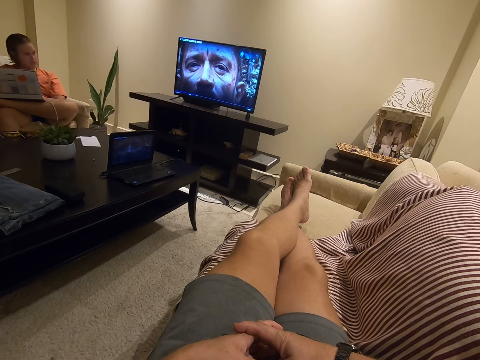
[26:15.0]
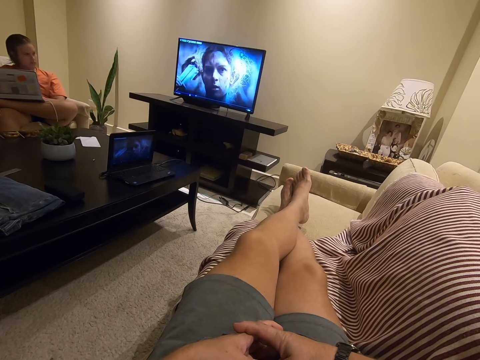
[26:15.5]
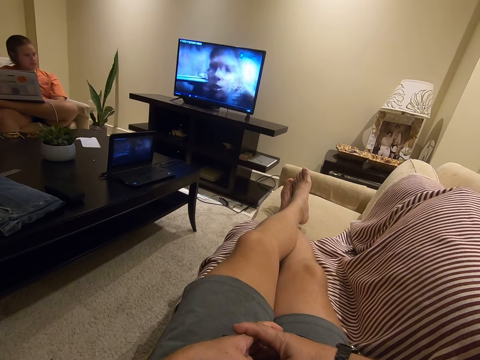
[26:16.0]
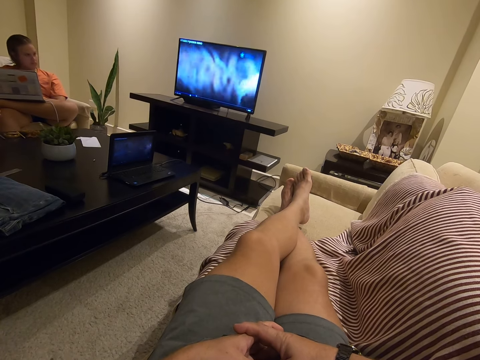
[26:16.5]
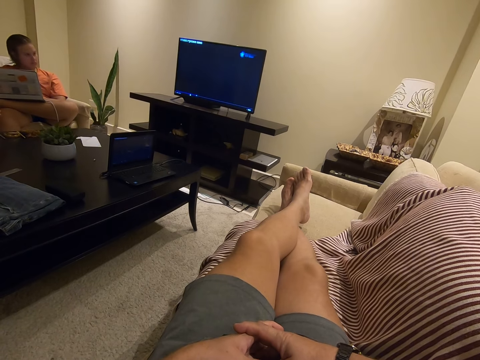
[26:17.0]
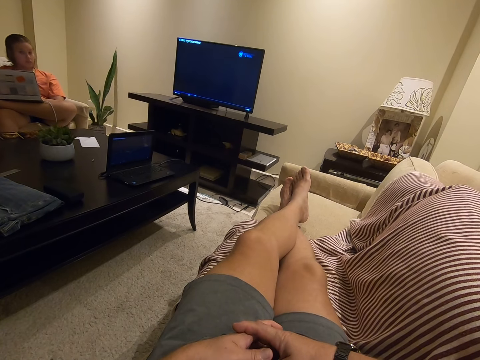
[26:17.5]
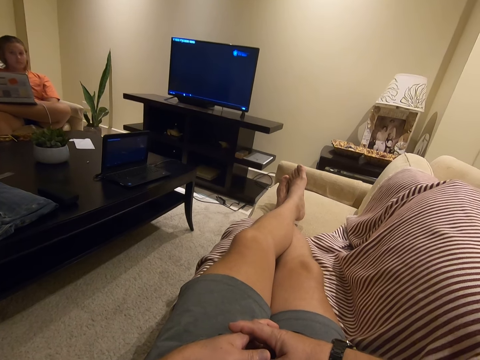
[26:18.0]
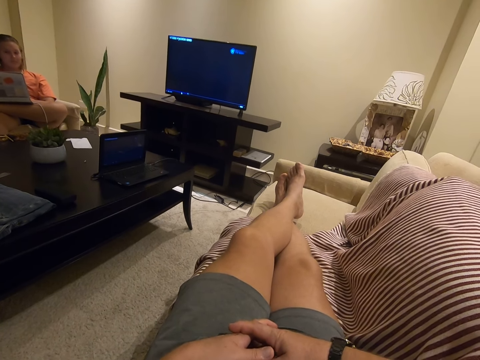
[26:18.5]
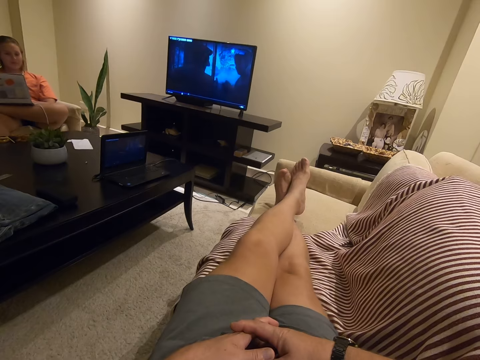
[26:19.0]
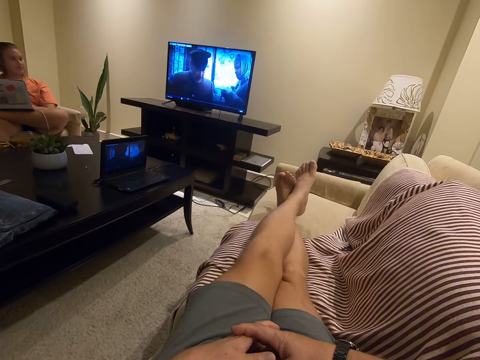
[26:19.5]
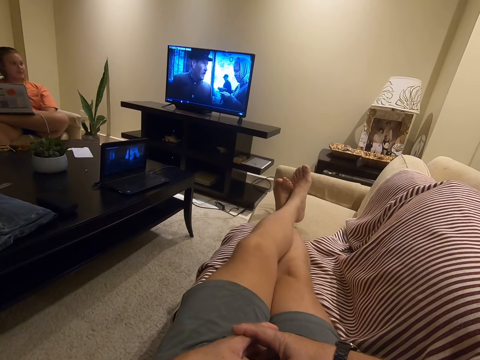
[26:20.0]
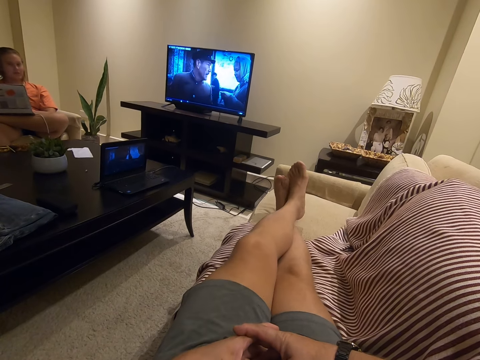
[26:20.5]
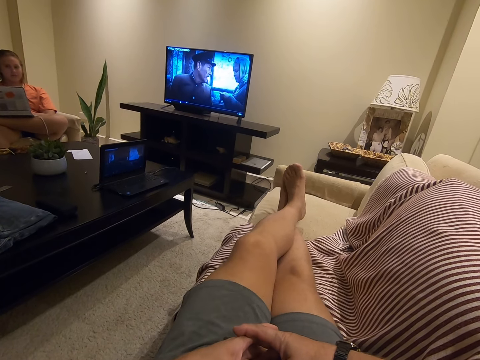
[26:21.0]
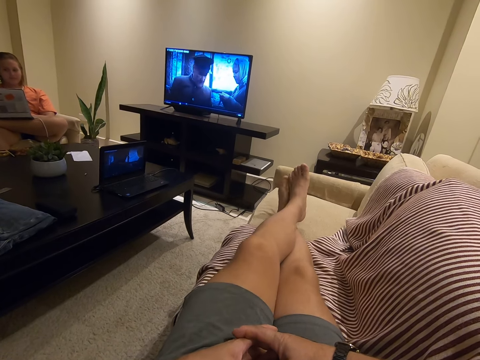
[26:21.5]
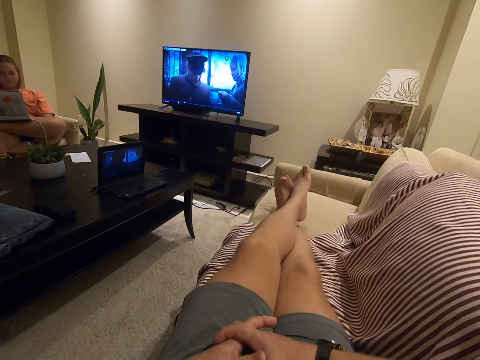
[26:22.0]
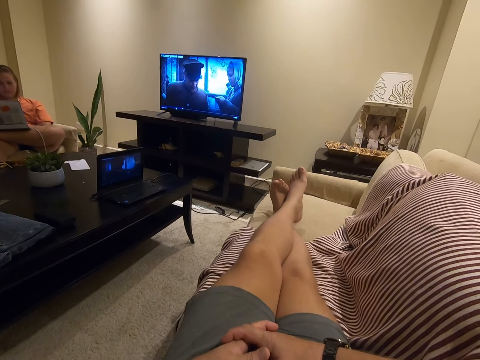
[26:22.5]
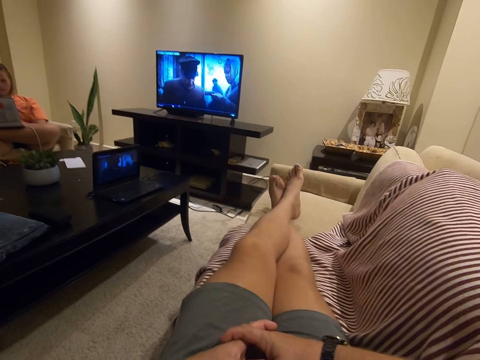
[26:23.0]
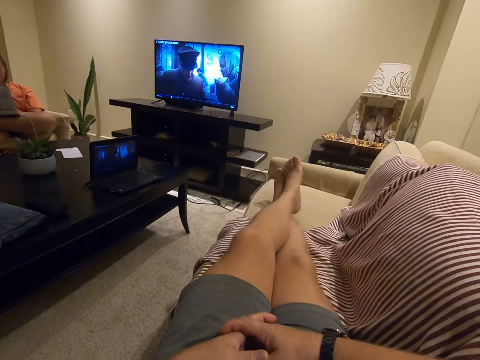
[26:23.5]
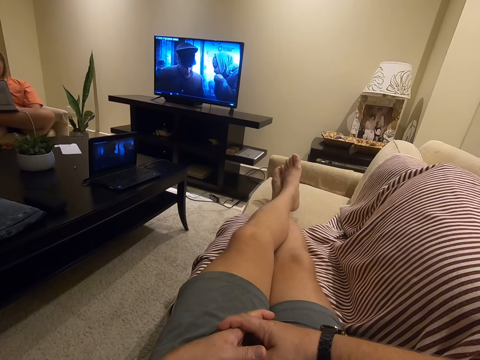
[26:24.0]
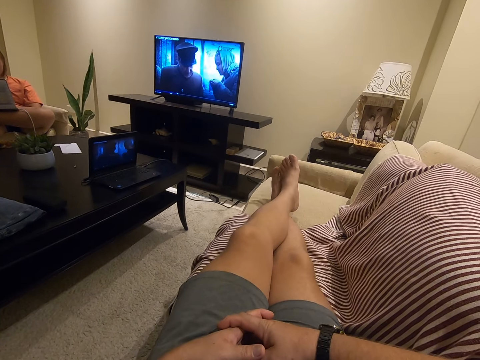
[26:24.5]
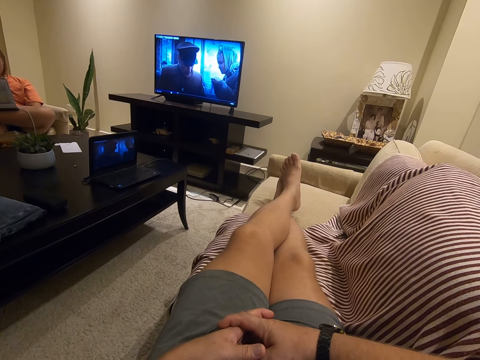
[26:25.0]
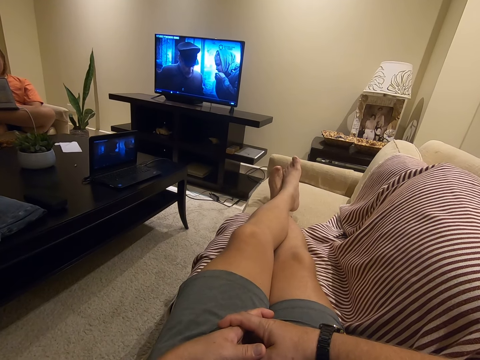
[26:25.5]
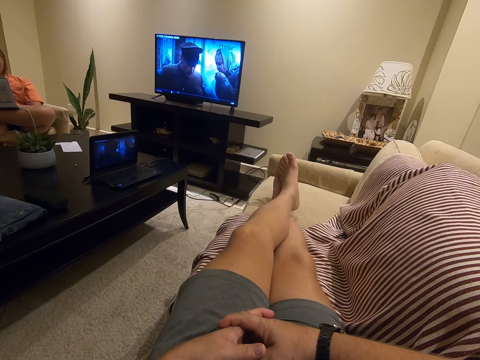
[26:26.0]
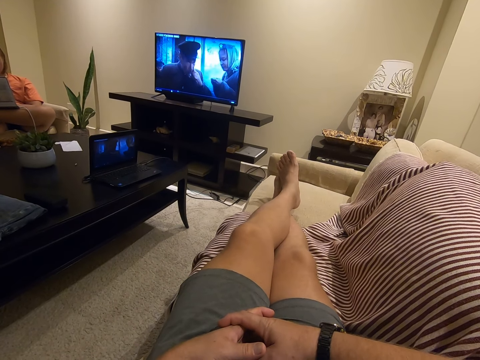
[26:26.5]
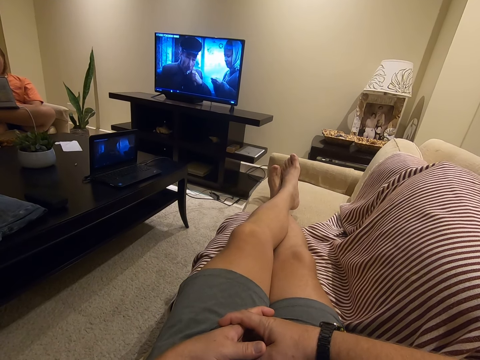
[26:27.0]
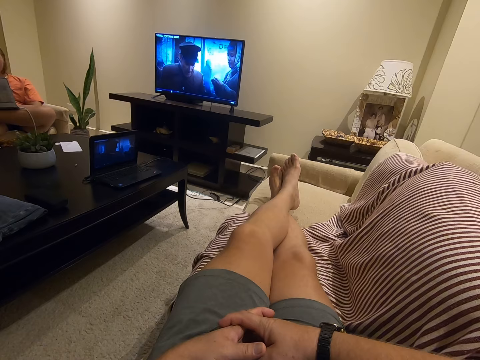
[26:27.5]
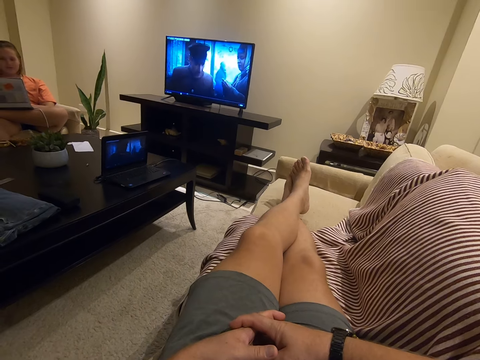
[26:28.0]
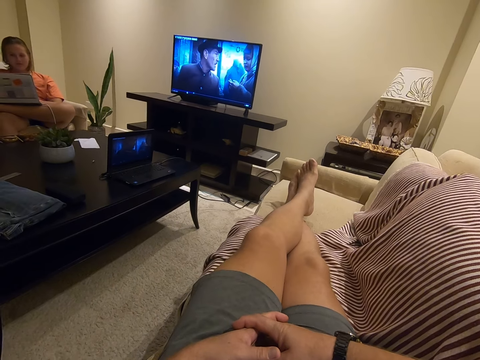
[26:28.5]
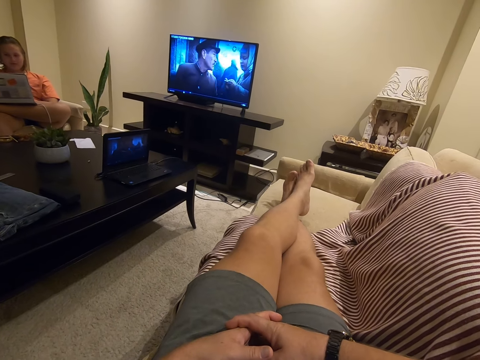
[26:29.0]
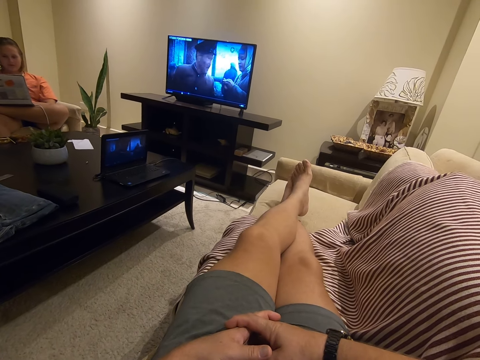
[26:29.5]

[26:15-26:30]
The camera wearer stretches the legs and rubs the legs. The man looks at his laptop. The camera wearer stretches the legs and rubs the legs.

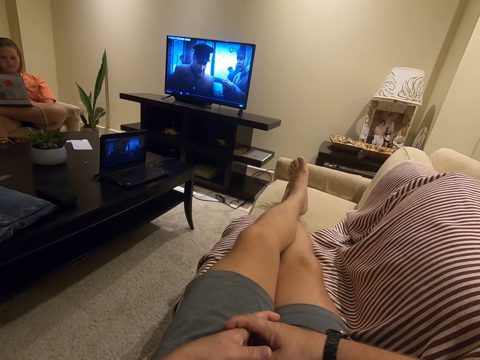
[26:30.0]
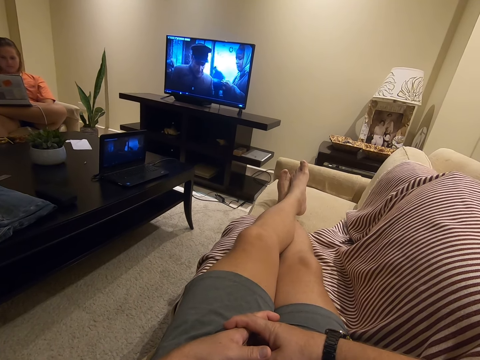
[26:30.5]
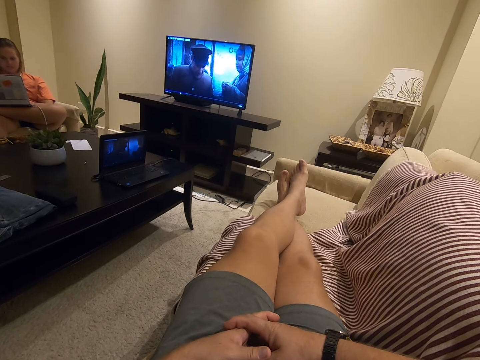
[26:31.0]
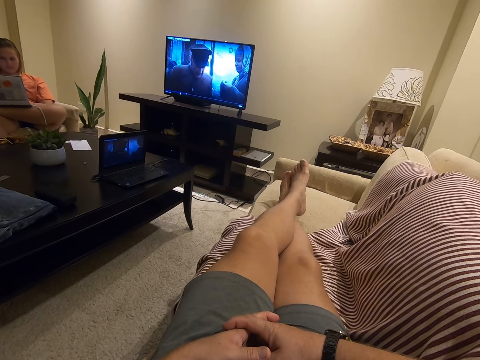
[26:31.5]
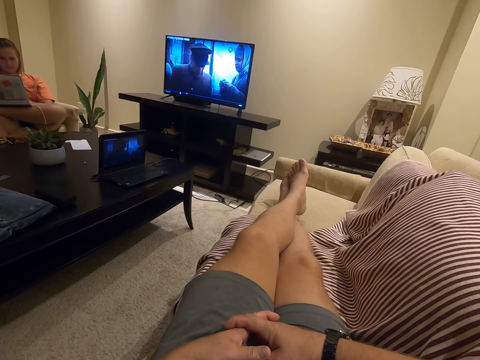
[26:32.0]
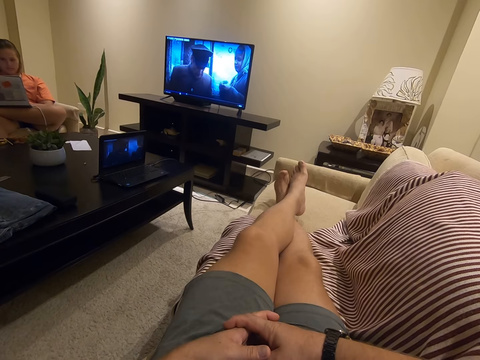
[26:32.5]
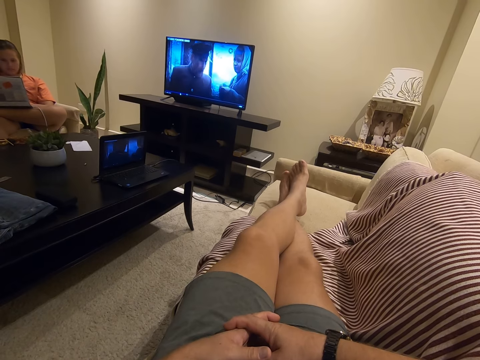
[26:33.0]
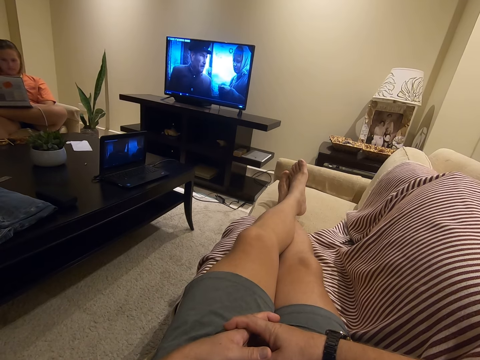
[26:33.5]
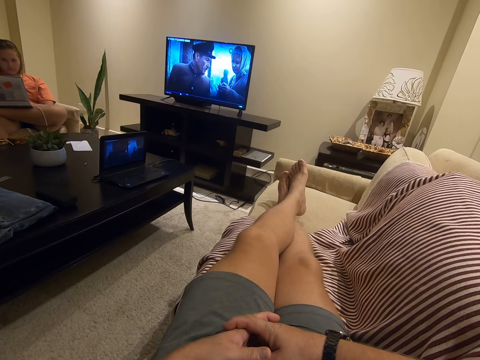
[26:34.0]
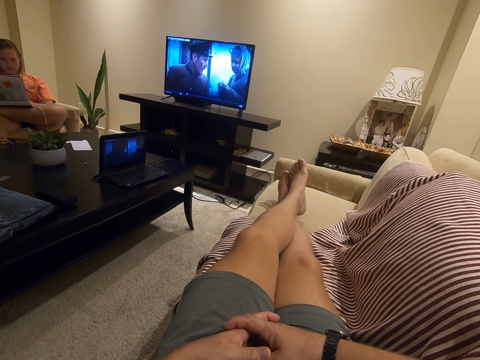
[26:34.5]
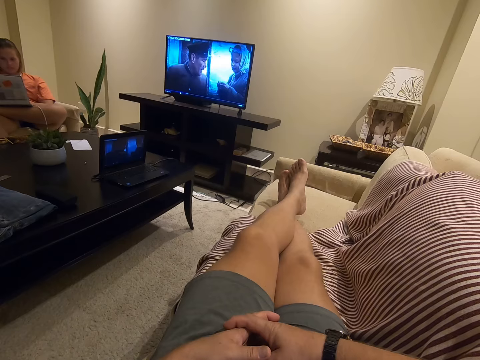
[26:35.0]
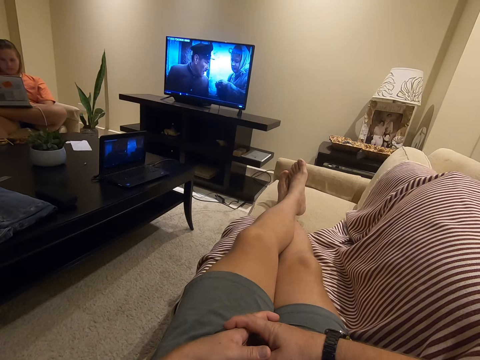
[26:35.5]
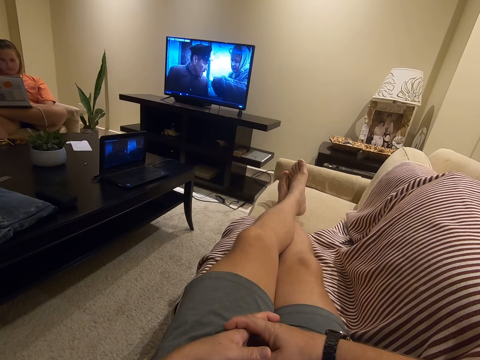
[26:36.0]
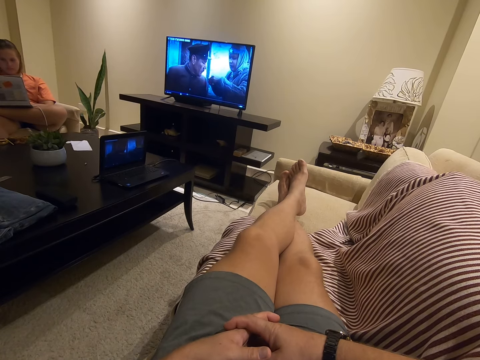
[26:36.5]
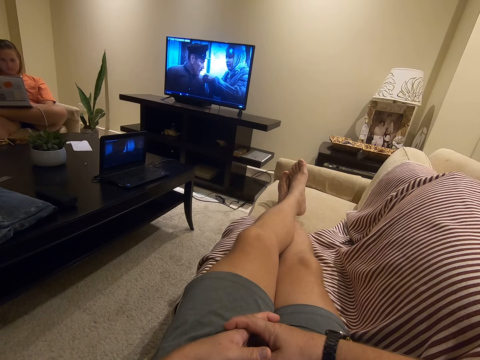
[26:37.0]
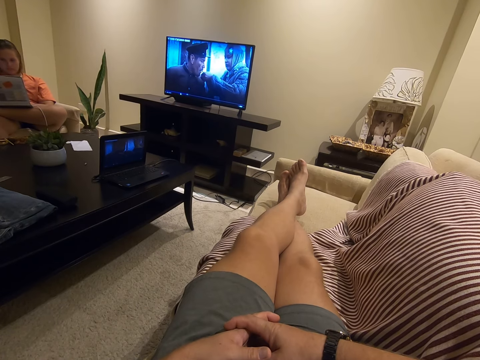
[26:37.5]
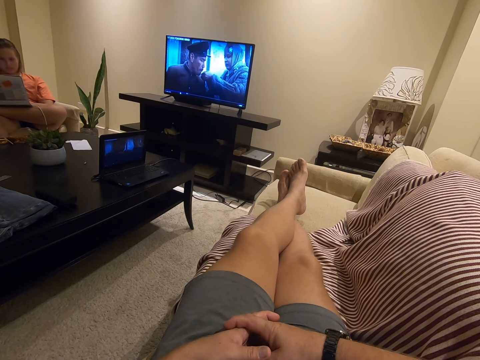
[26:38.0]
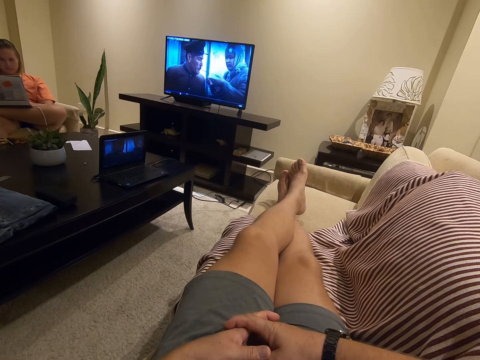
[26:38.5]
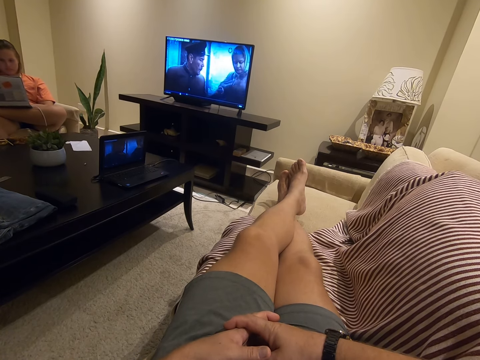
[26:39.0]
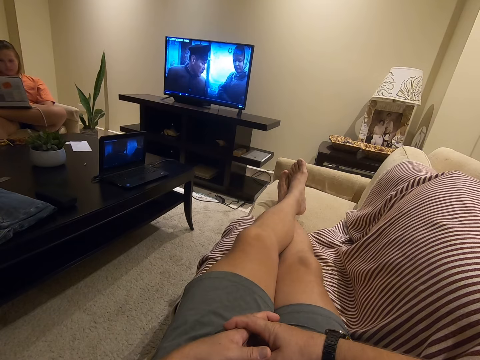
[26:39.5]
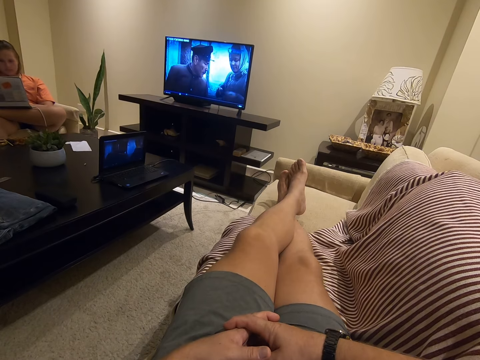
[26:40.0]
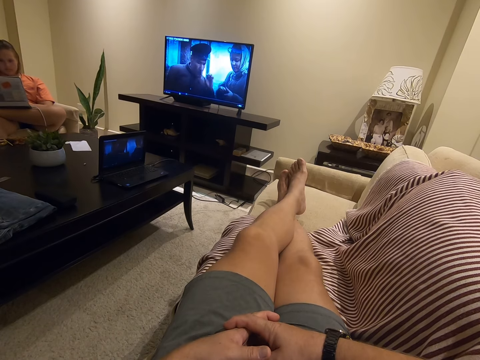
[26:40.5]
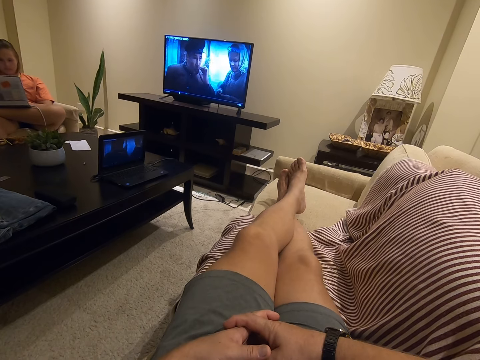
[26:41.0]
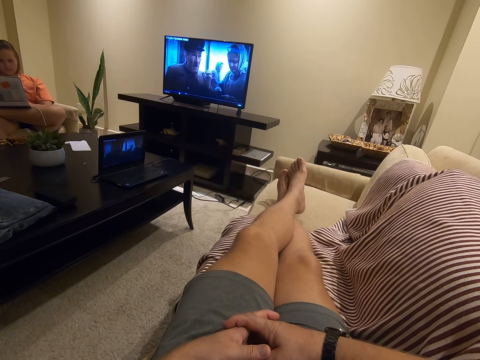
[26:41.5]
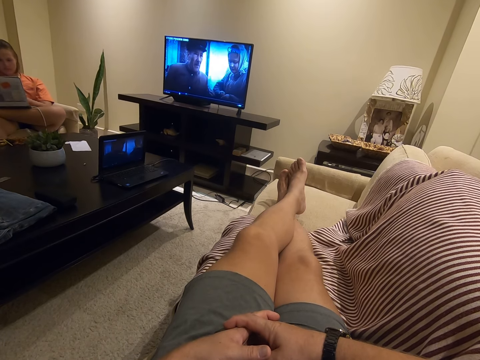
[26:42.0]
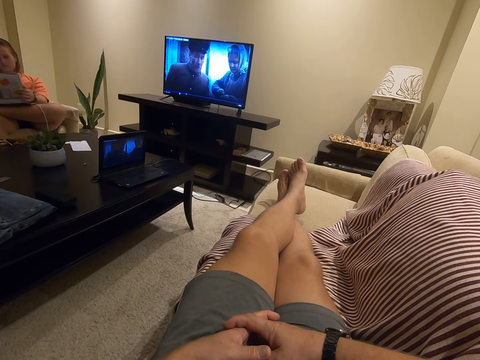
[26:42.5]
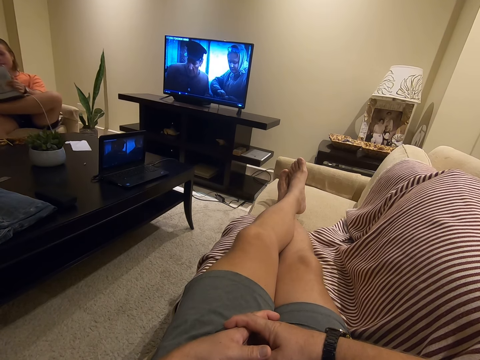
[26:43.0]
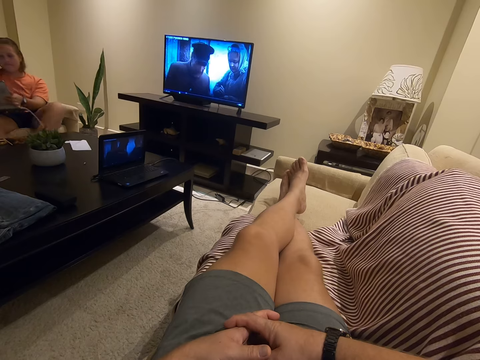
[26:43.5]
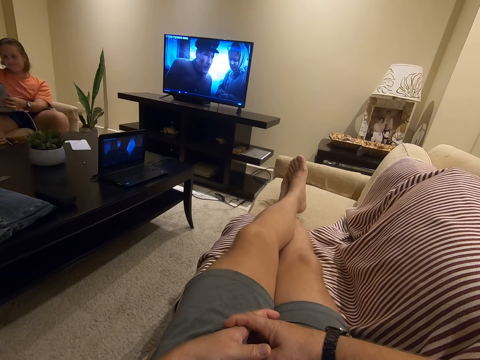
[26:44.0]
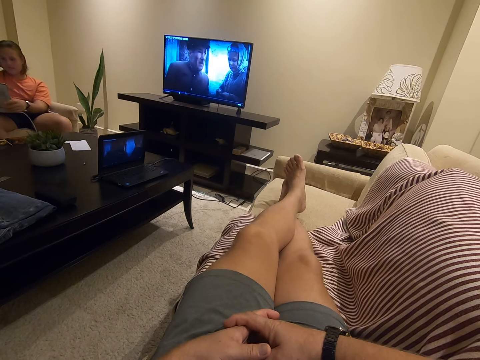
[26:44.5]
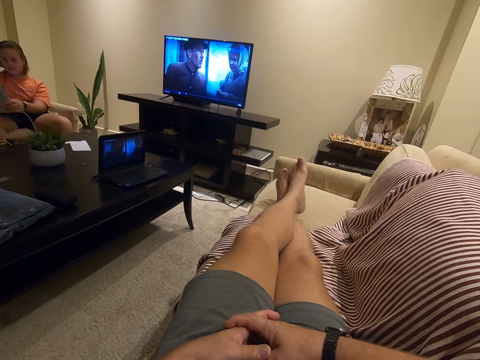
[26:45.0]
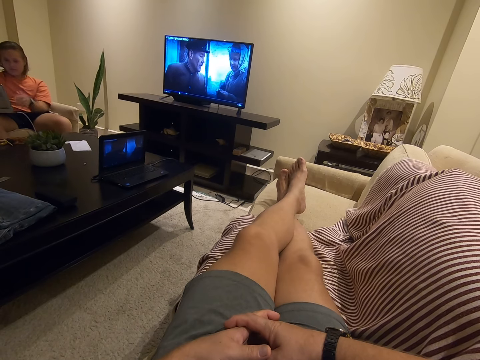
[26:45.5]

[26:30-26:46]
The man holds the laptop, moves the legs apart and drops the folded leg.
